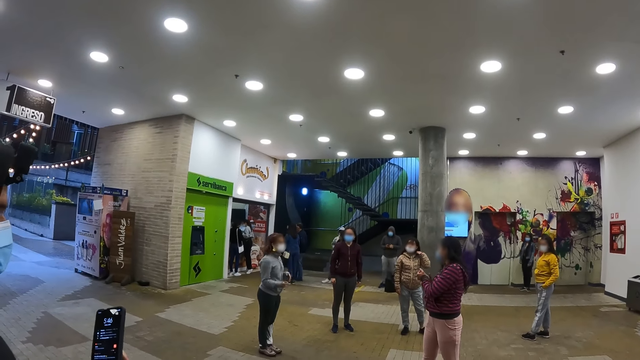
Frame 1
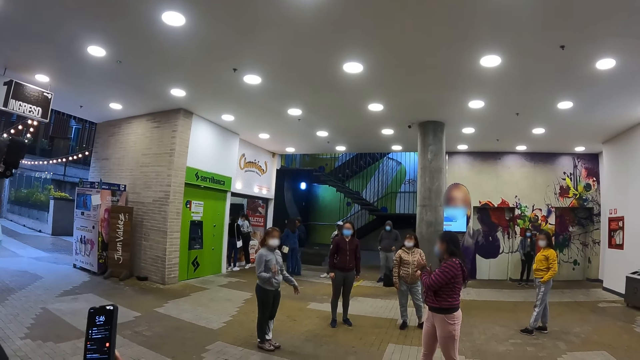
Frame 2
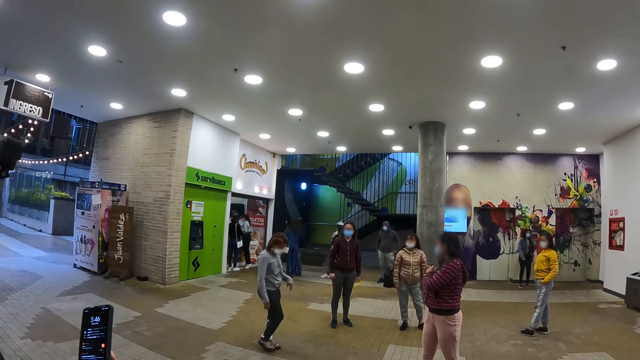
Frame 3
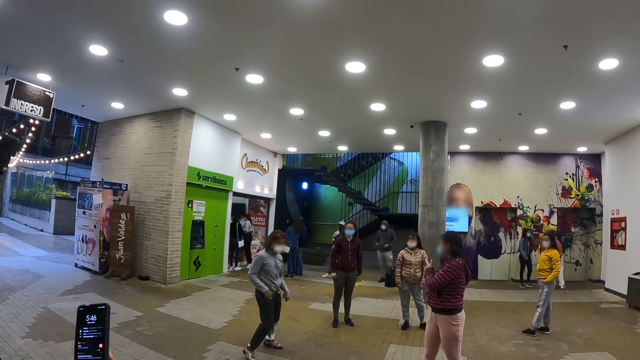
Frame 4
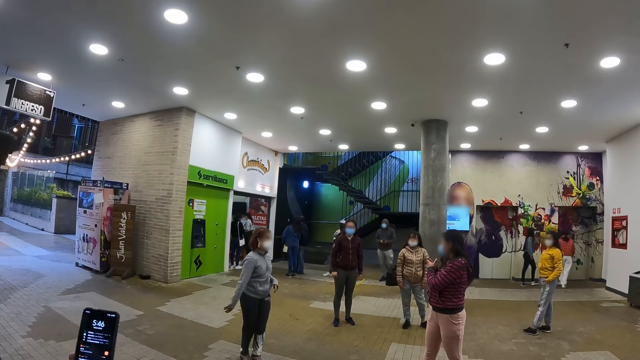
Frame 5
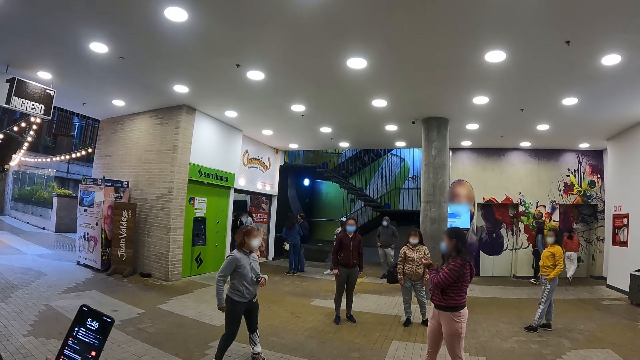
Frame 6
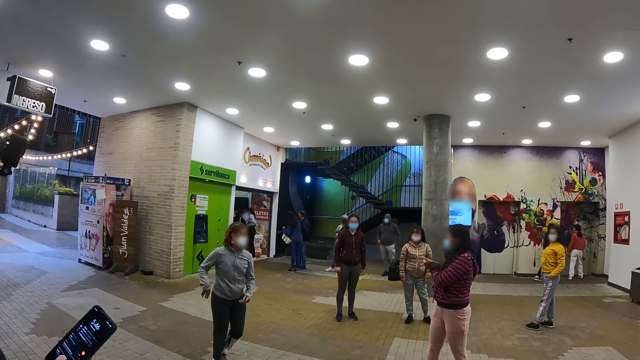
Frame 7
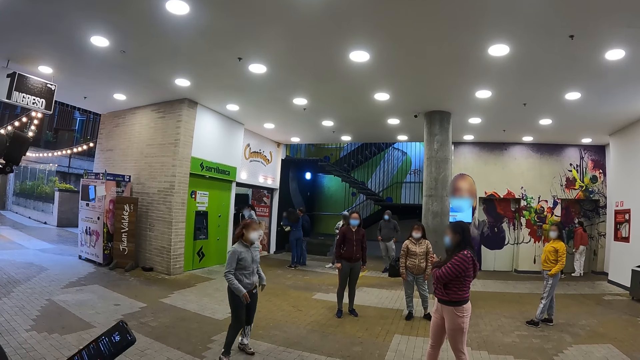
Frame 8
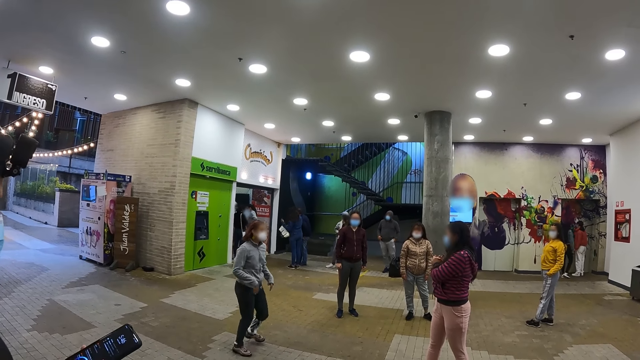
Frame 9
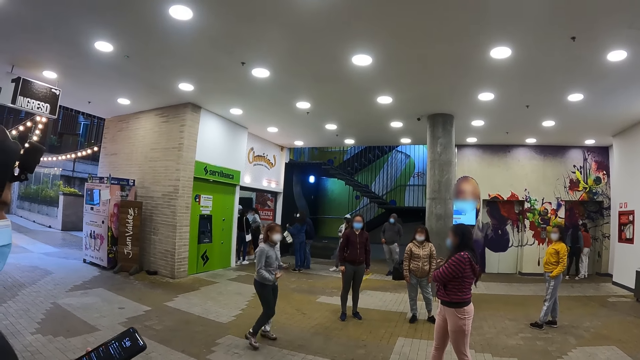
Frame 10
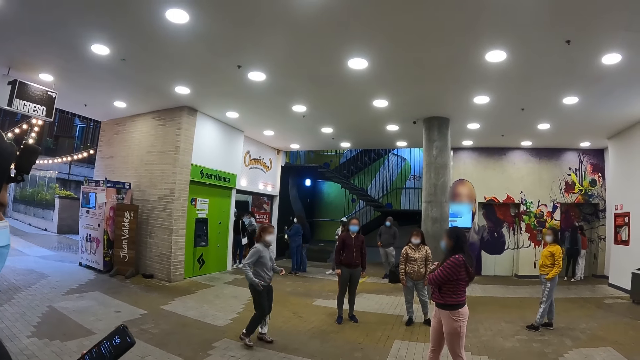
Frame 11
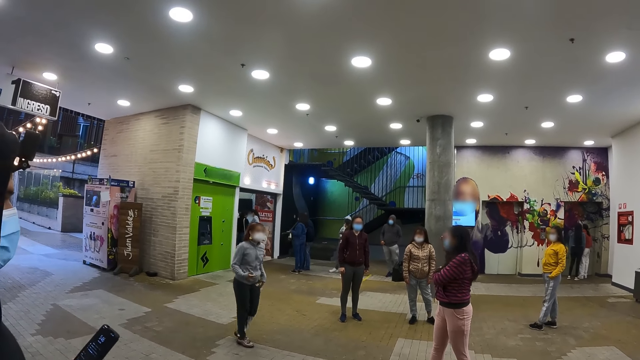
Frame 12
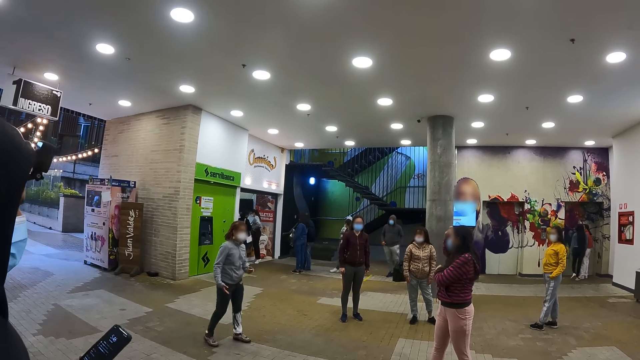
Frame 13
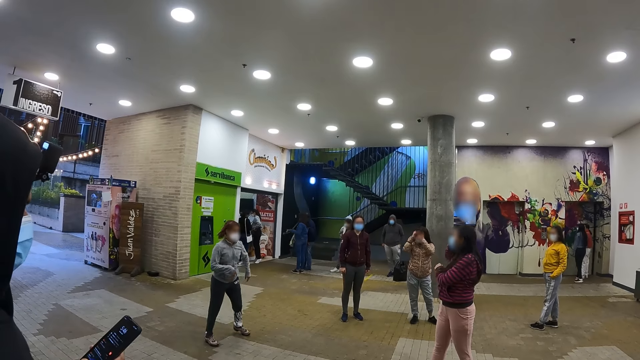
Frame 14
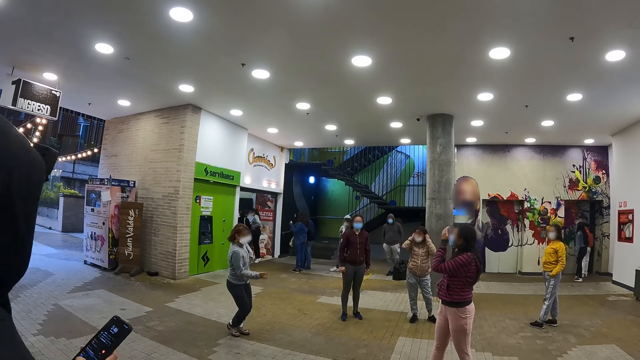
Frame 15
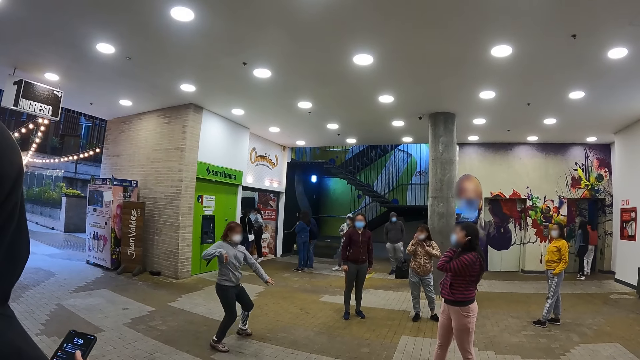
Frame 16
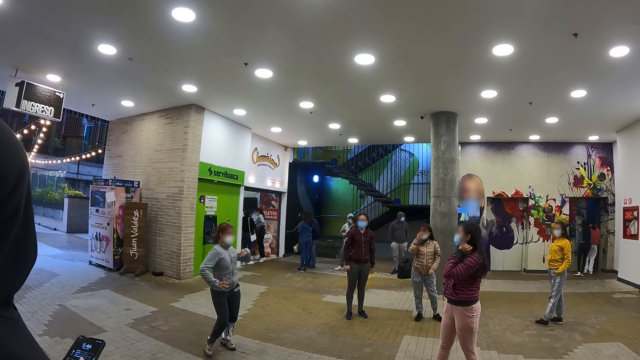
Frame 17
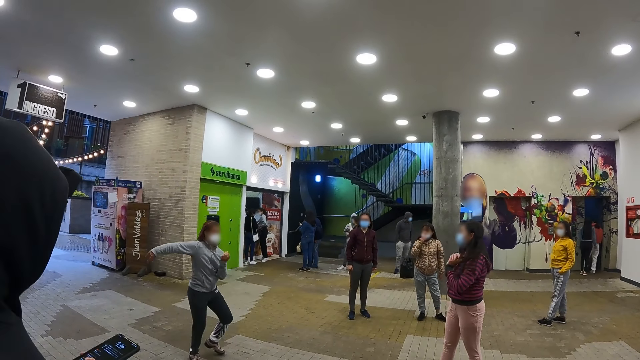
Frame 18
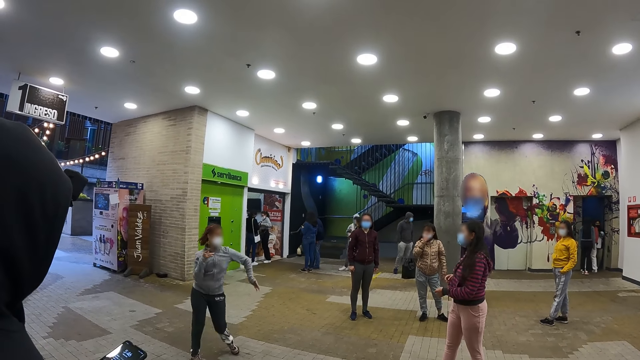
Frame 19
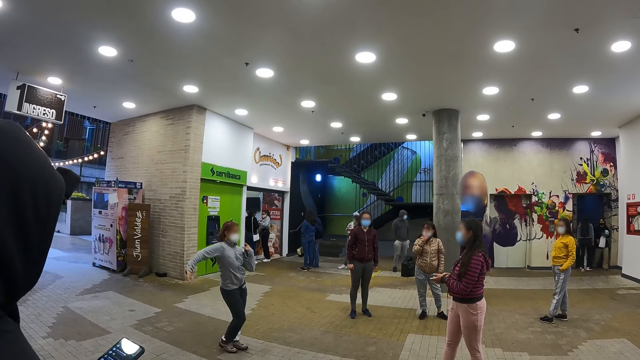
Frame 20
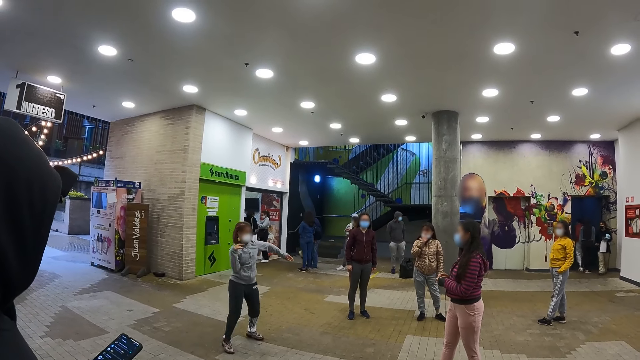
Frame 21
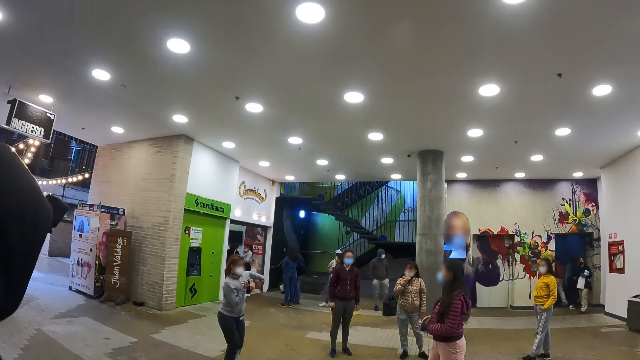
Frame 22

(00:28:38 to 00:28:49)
A woman gestures with her hands and dances. Another woman looks at the first woman. A third woman looks at the first woman. A fourth woman looks at the first woman. A fifth woman looks at the first woman. A person touches her hair.

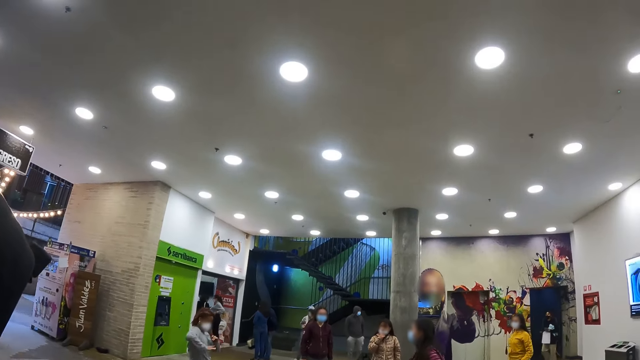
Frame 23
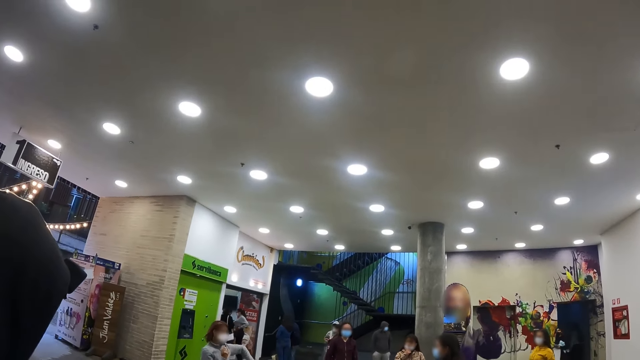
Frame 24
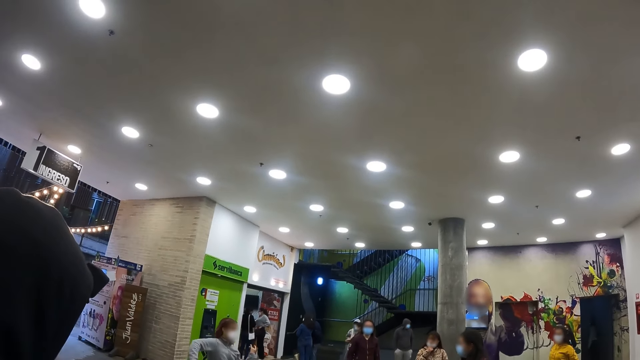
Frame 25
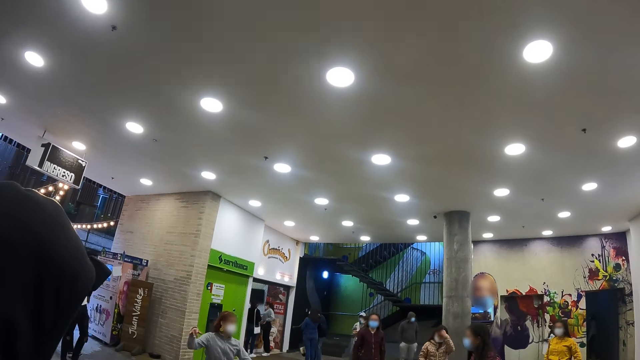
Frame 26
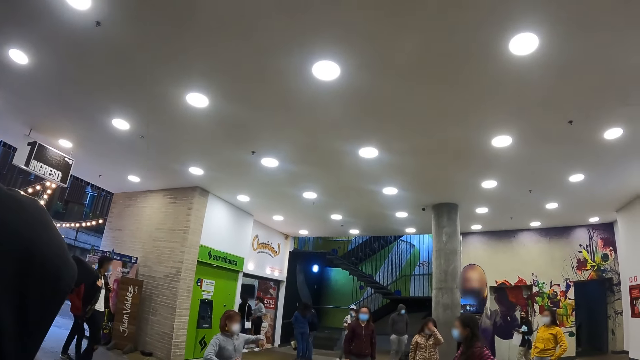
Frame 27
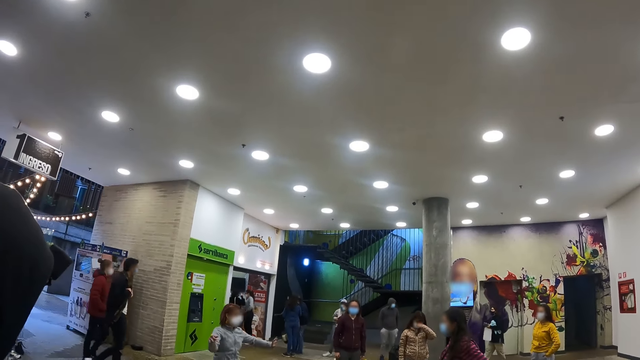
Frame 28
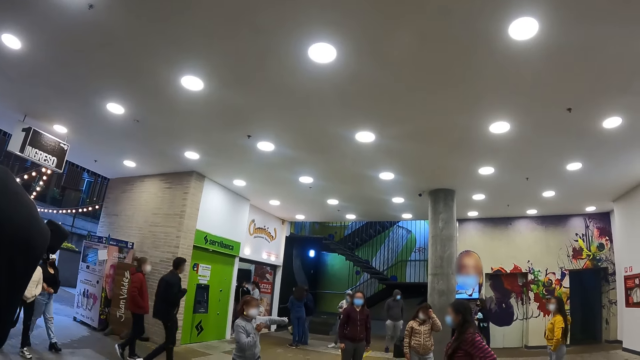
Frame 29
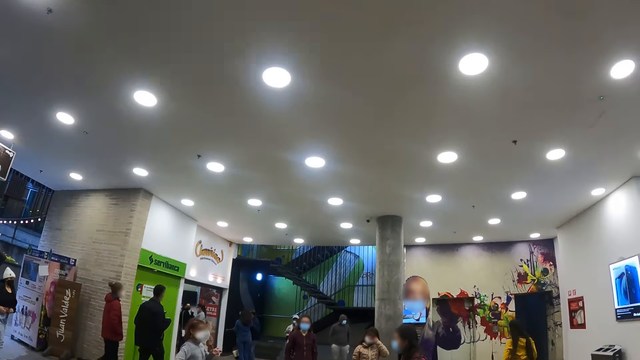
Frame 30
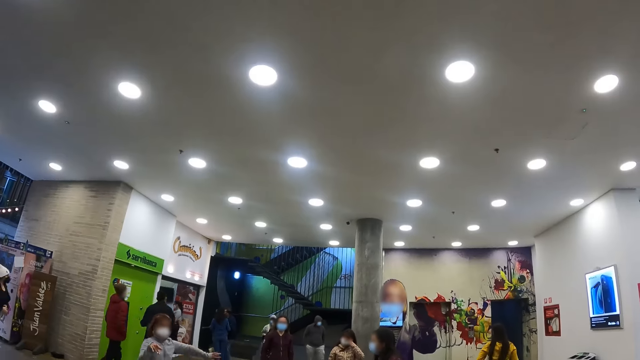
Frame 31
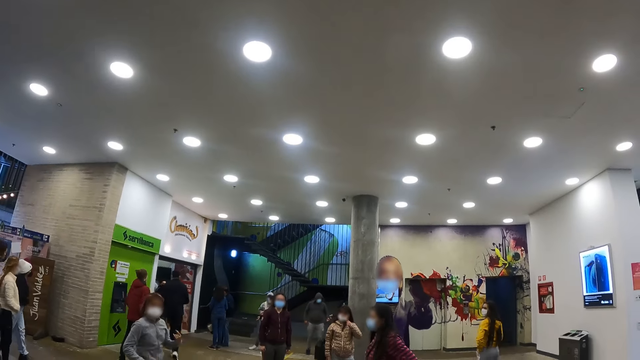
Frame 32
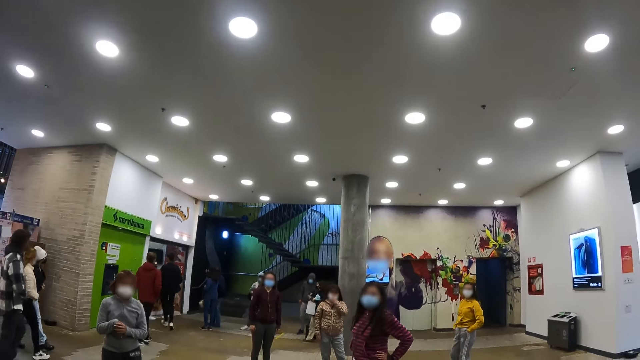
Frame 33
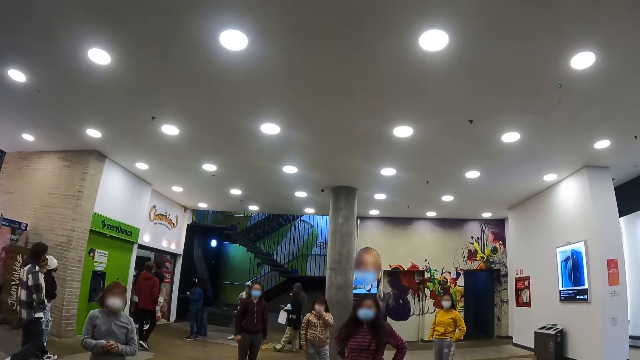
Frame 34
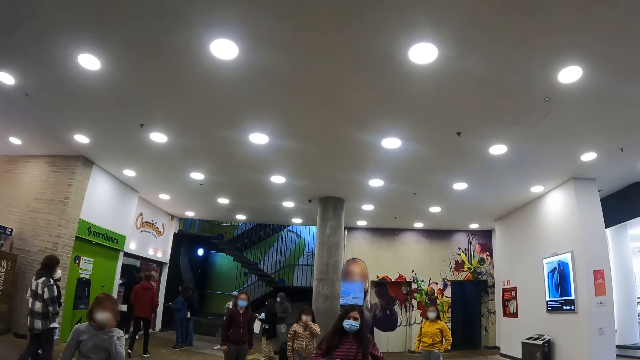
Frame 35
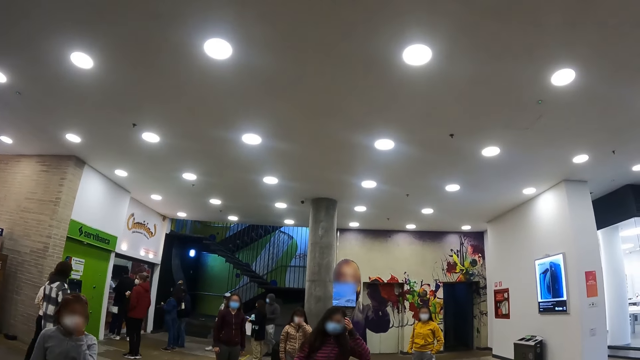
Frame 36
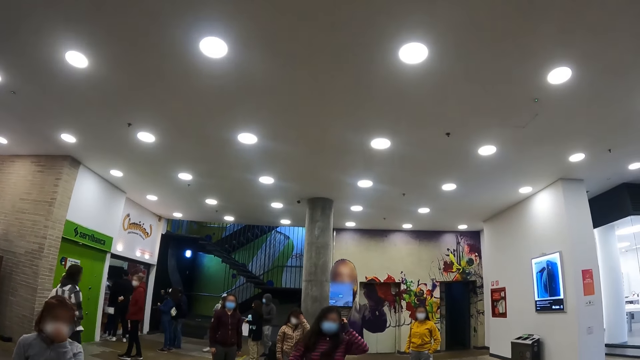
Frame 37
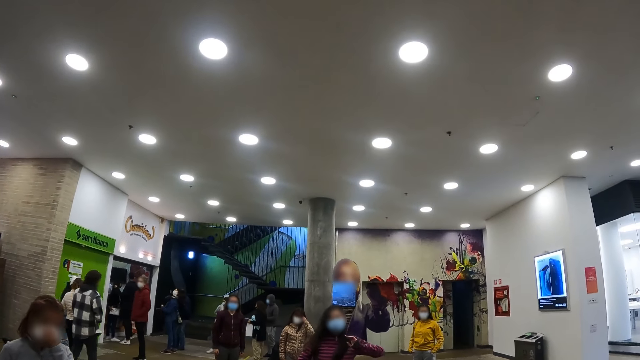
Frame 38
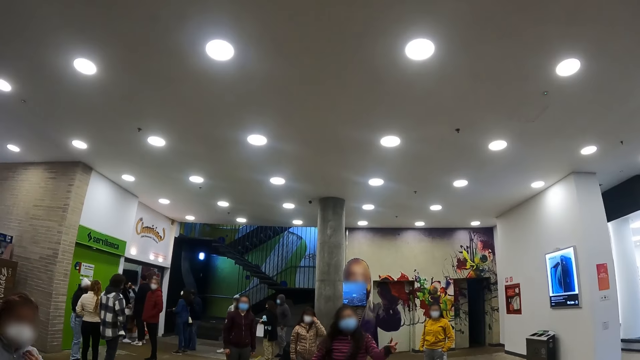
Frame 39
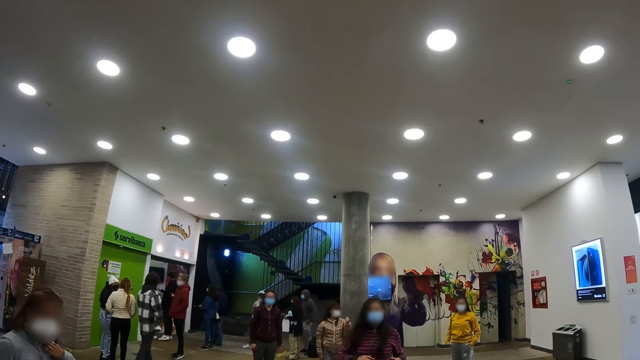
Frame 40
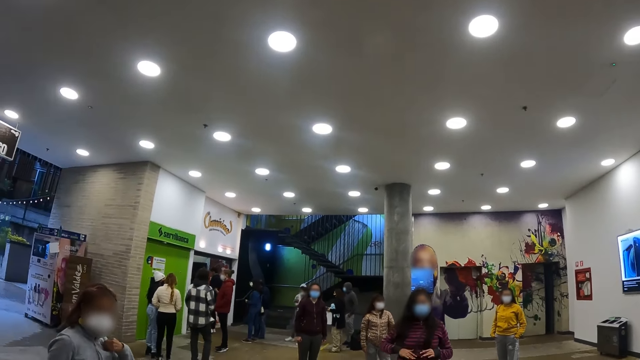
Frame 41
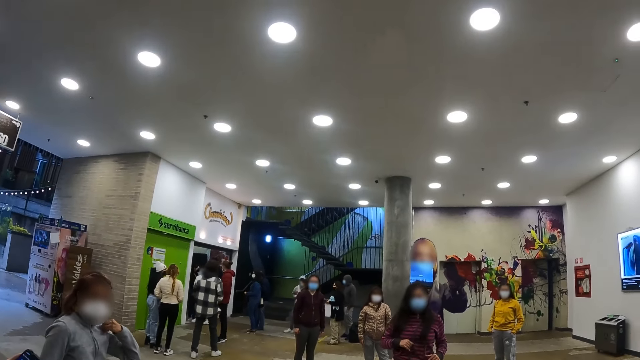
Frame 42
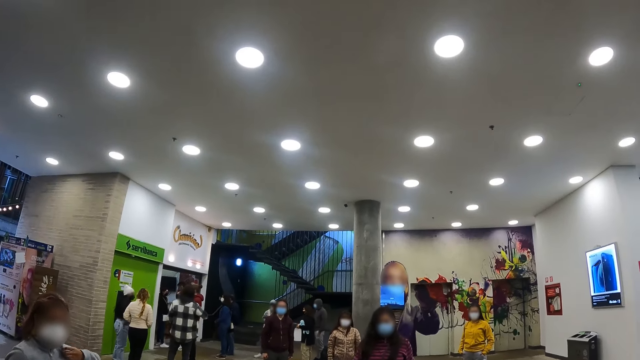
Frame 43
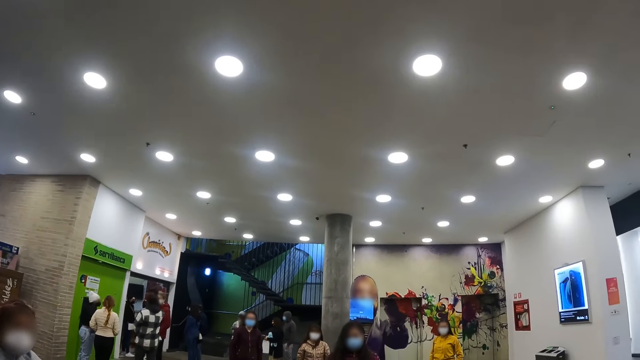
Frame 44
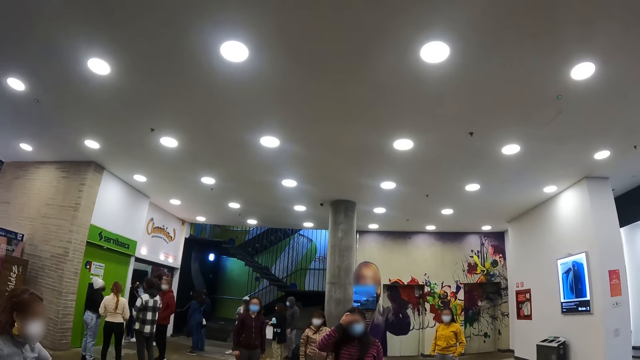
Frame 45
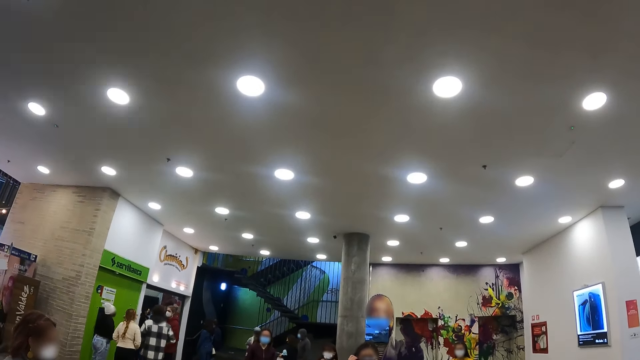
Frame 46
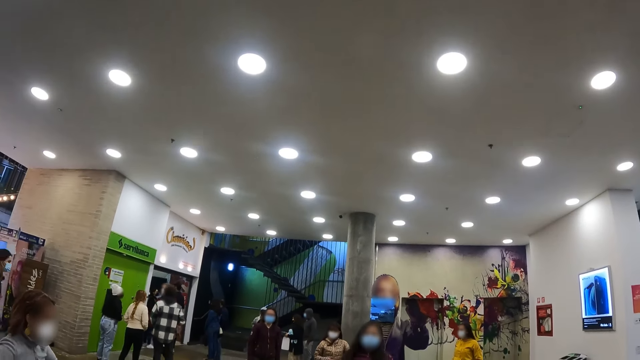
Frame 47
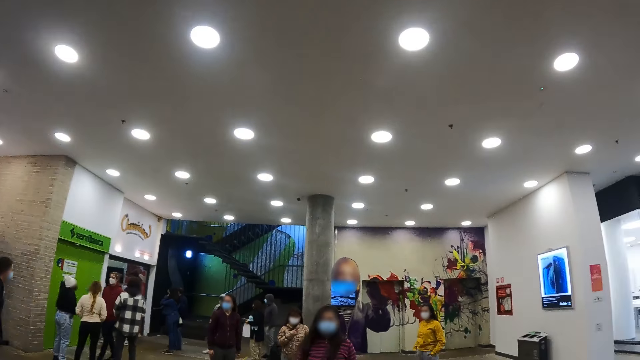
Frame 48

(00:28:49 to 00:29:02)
The camera wearer looks at a ceiling of a building. They look at the persons. A woman touches her hair. A person touches her hair.
